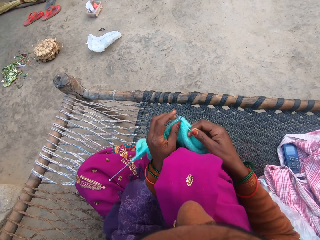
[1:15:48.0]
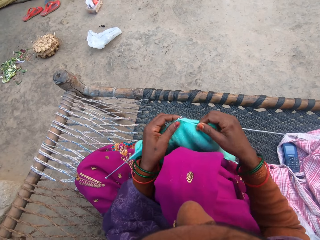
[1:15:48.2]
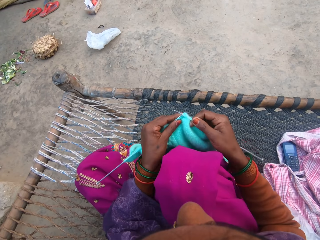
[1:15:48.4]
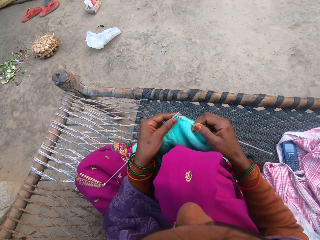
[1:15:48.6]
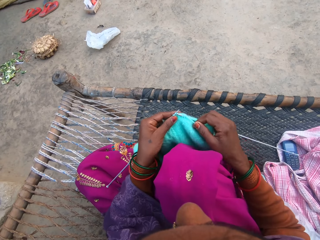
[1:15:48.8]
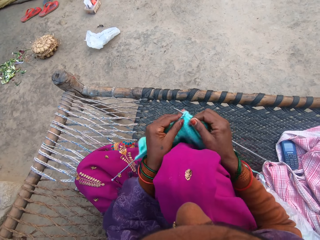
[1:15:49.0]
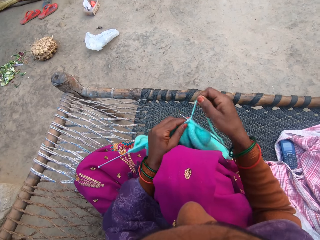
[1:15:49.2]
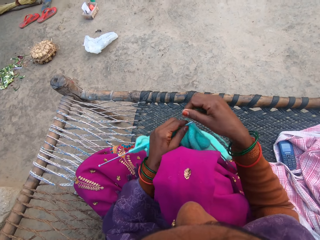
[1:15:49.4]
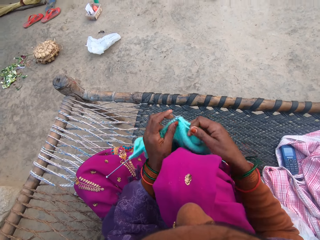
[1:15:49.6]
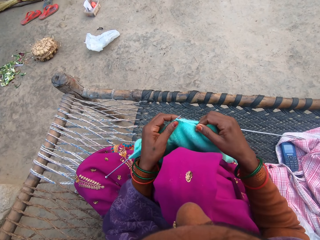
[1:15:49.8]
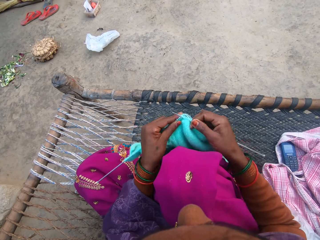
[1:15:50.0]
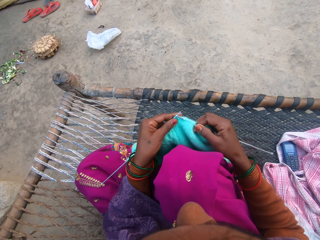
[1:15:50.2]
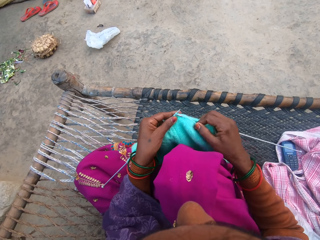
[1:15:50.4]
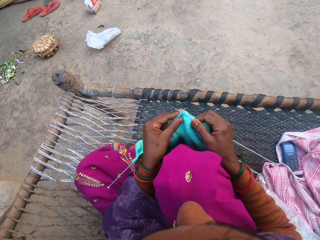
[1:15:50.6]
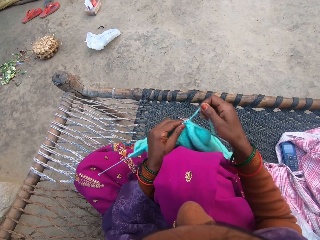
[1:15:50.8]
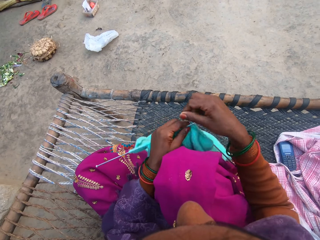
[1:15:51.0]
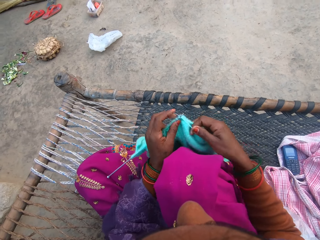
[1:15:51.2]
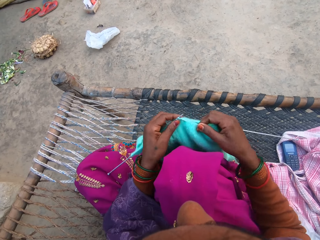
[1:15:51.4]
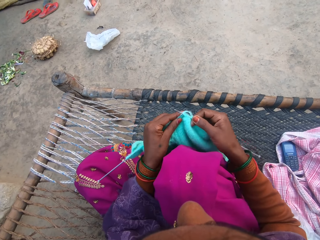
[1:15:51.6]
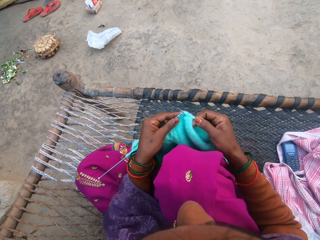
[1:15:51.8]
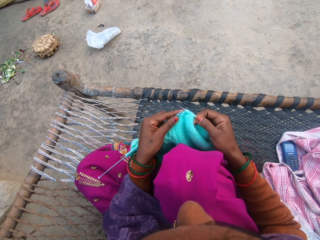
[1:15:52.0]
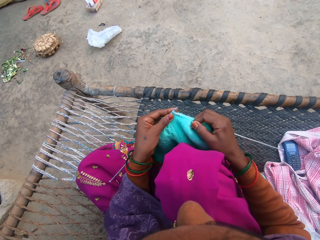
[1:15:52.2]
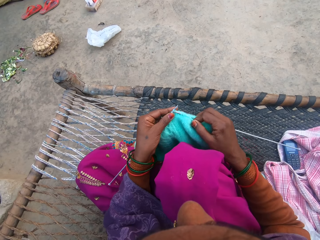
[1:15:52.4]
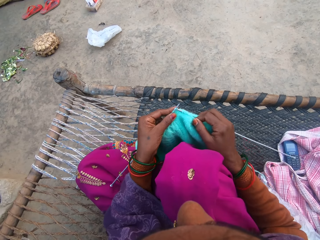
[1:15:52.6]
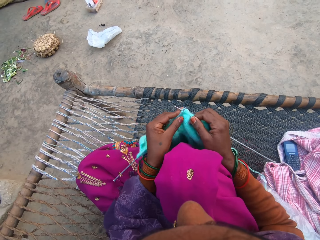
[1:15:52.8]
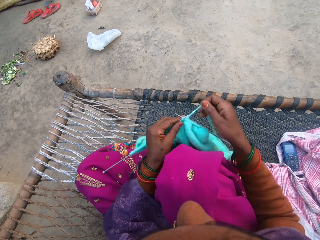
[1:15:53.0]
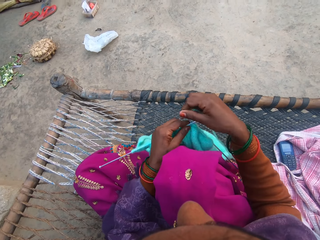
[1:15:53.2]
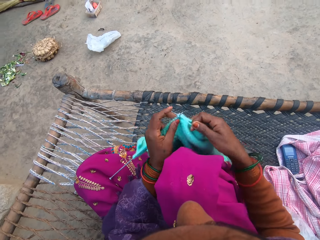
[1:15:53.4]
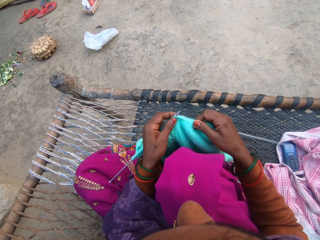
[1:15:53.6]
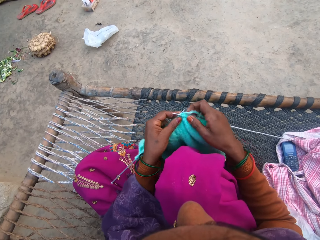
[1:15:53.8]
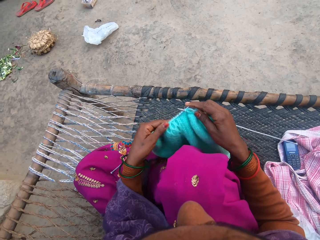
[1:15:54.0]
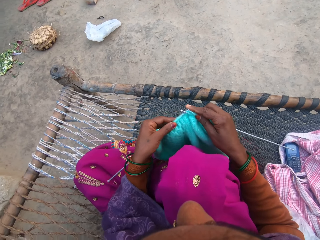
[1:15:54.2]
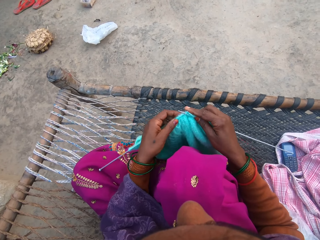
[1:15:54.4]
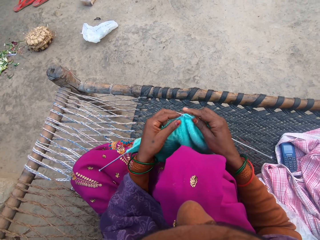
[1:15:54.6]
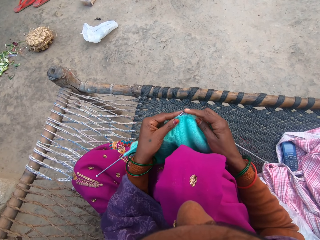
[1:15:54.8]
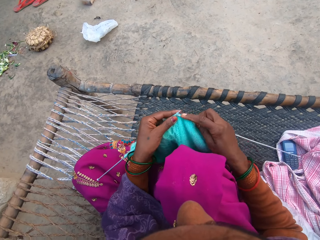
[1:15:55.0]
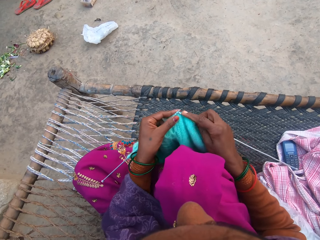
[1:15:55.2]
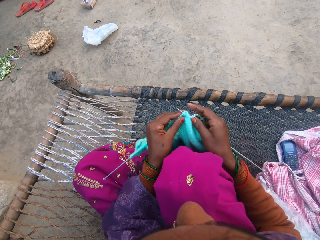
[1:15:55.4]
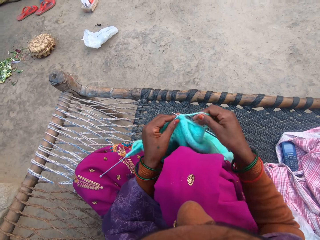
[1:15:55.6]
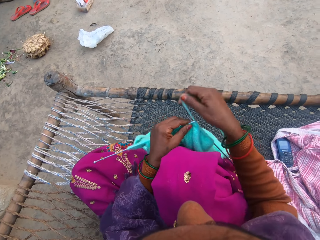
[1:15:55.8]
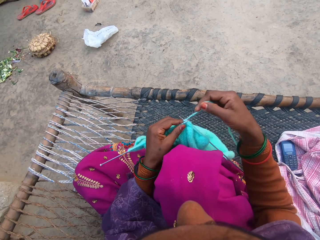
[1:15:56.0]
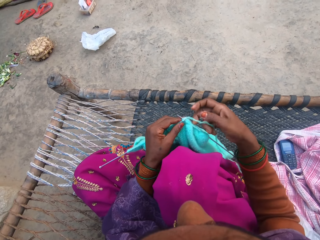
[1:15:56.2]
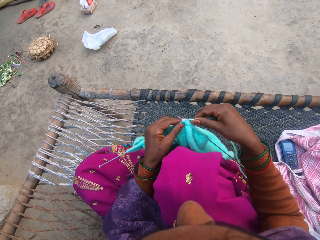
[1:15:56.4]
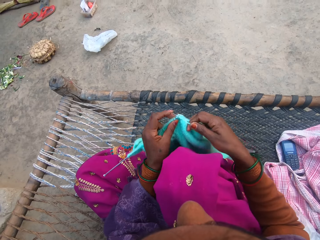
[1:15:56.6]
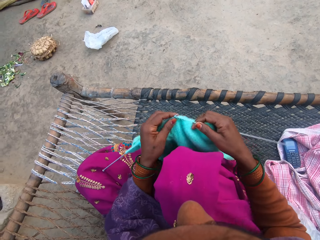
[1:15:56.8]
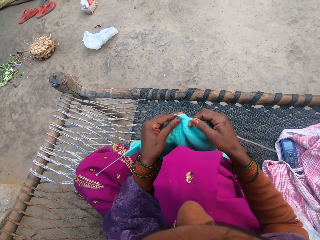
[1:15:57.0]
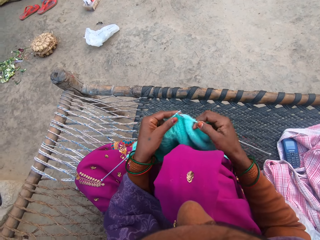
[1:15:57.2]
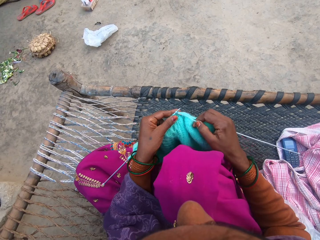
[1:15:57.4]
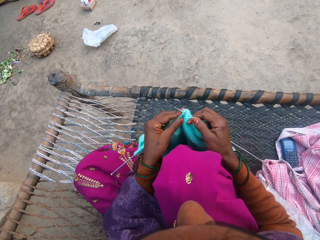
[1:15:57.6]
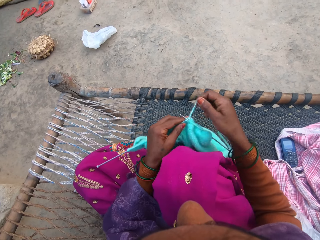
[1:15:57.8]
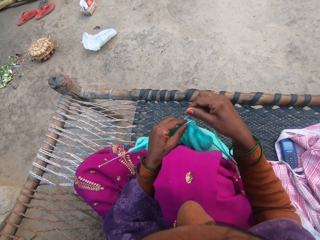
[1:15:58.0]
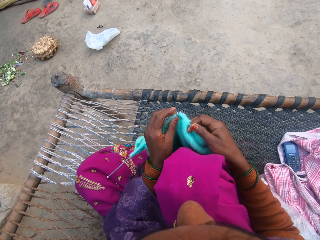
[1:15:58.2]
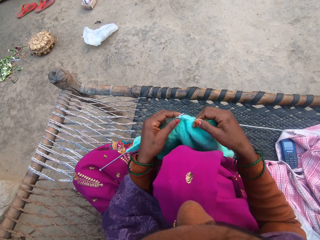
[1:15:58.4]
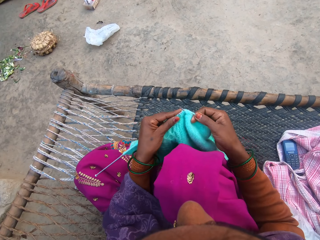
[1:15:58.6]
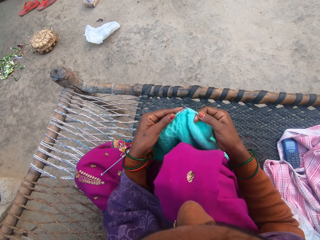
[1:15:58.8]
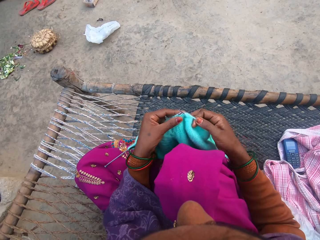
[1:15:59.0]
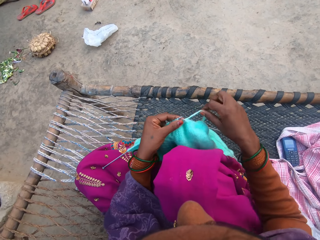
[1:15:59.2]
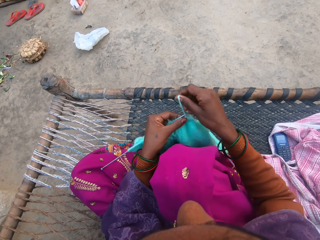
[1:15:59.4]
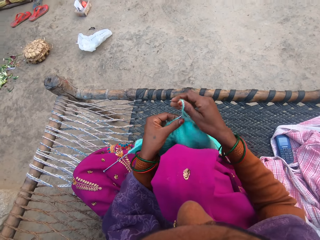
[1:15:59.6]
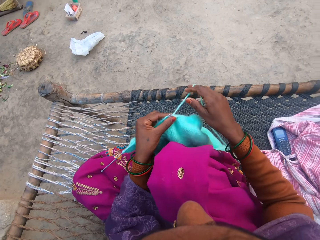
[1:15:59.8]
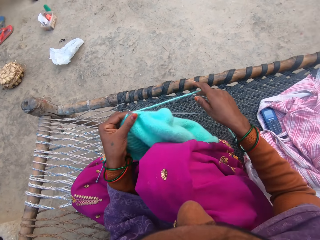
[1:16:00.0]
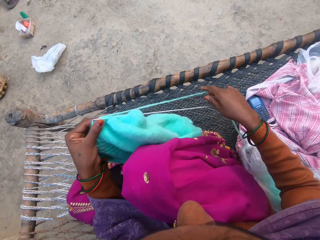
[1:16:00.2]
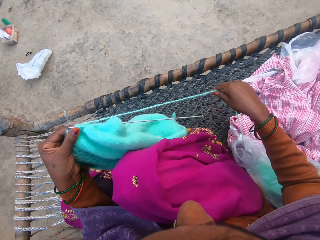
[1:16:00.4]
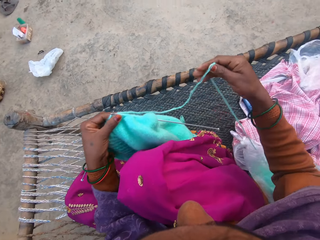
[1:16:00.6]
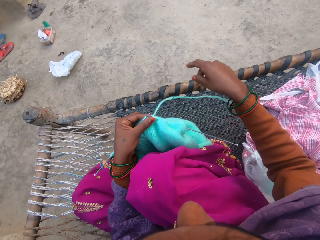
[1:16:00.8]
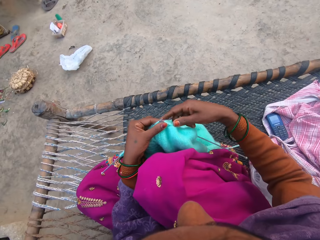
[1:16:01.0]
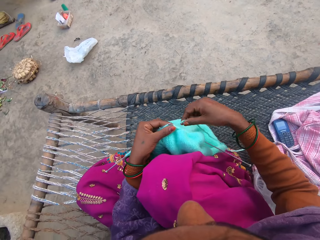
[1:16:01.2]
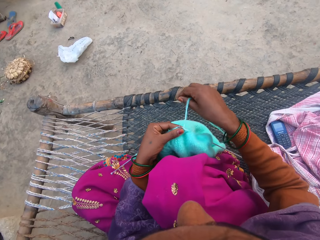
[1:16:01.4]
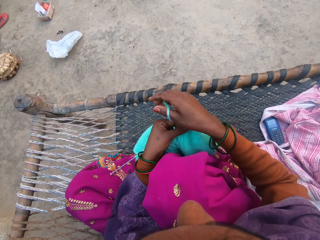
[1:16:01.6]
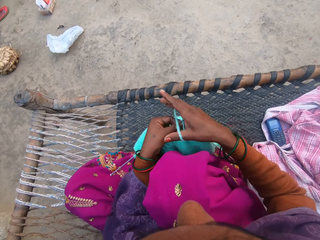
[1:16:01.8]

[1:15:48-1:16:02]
The camera wearer rolls the thread around the crochet and sews the sweater. They roll the thread around the crochet and sew the sweater. They roll the thread around the crochet and sew the sweater. They roll the thread around the crochet and sew the sweater. They sew the sweater again. They roll the thread around the crochet and sew the sweater. They roll the thread around the crochet. They roll the thread around the crochet again. They straighten the thread.

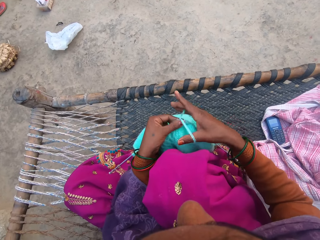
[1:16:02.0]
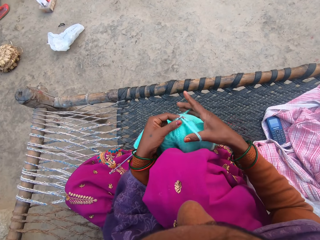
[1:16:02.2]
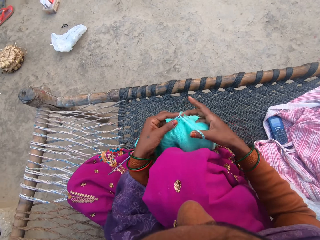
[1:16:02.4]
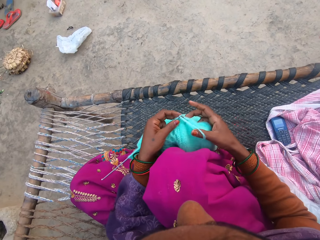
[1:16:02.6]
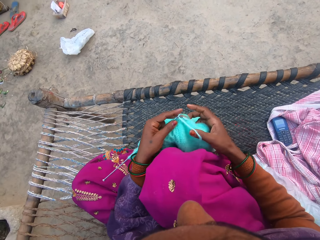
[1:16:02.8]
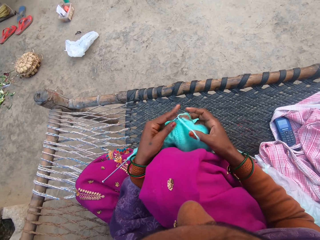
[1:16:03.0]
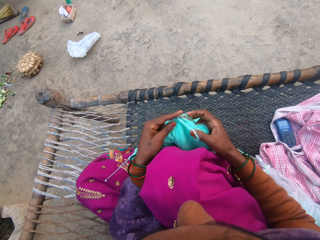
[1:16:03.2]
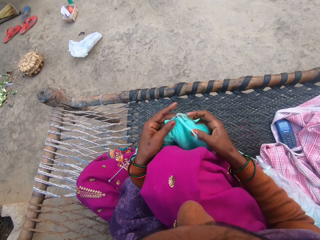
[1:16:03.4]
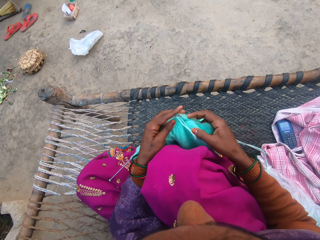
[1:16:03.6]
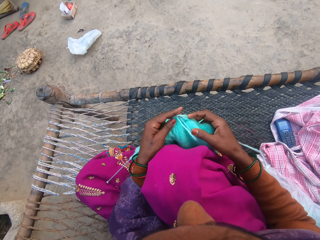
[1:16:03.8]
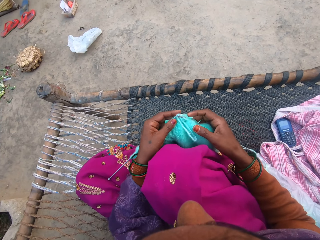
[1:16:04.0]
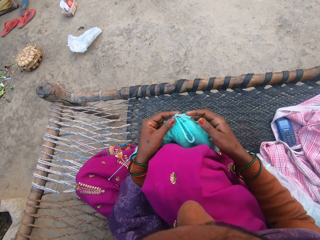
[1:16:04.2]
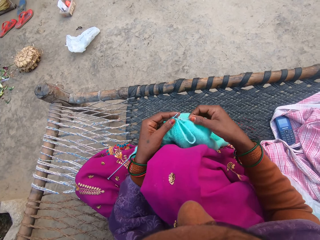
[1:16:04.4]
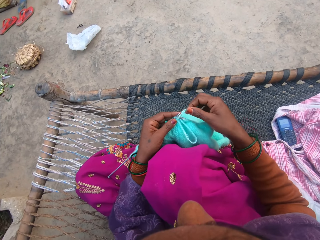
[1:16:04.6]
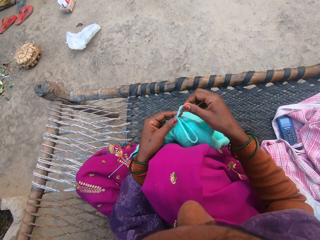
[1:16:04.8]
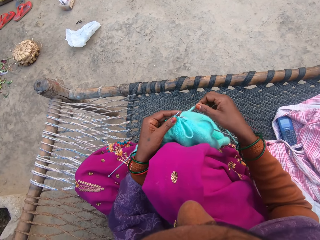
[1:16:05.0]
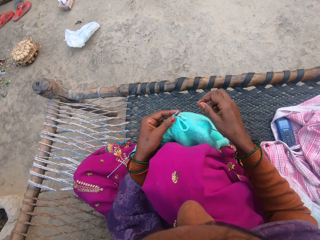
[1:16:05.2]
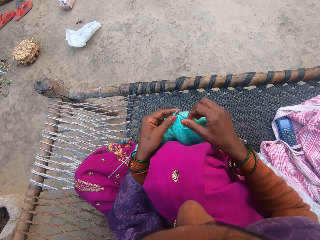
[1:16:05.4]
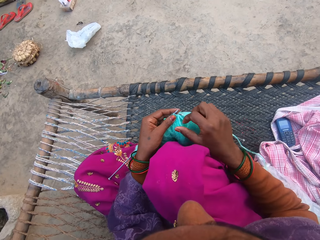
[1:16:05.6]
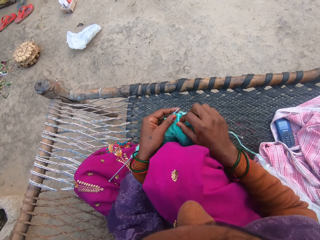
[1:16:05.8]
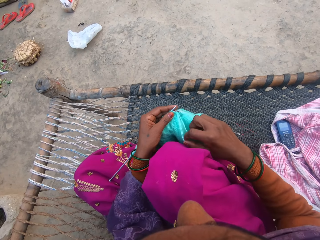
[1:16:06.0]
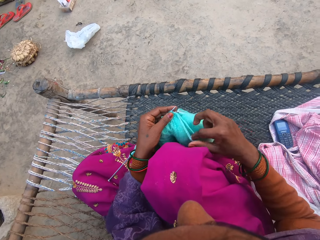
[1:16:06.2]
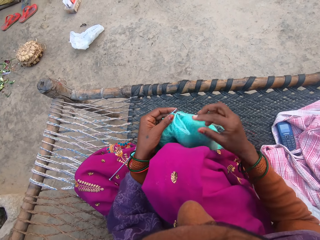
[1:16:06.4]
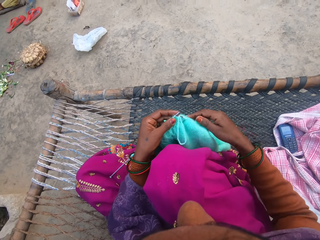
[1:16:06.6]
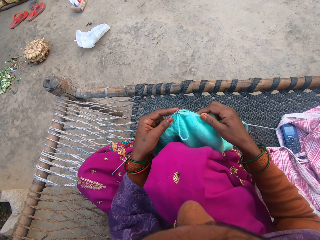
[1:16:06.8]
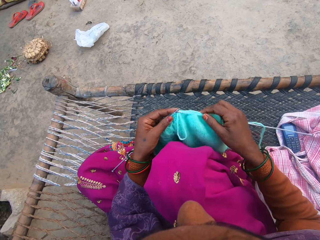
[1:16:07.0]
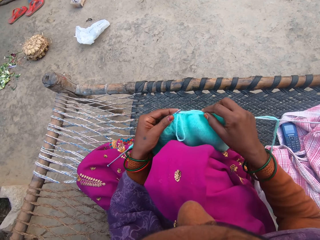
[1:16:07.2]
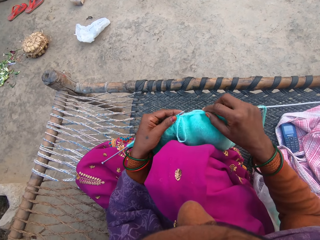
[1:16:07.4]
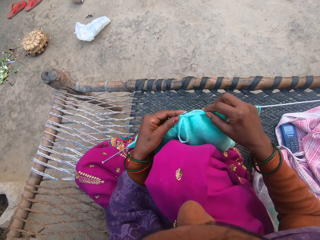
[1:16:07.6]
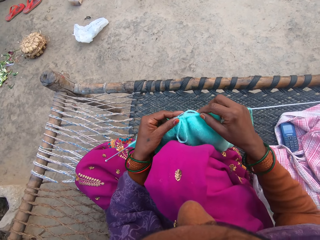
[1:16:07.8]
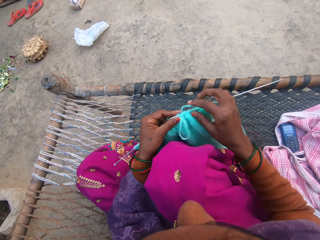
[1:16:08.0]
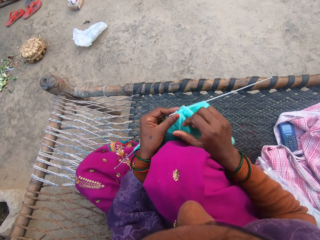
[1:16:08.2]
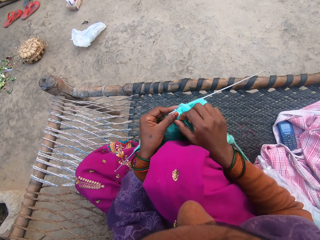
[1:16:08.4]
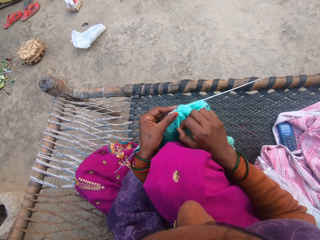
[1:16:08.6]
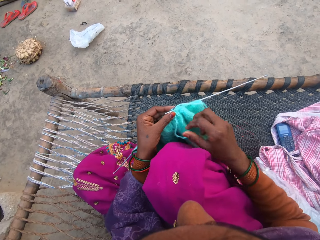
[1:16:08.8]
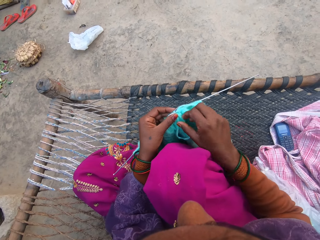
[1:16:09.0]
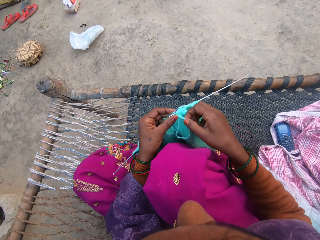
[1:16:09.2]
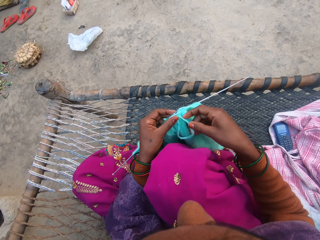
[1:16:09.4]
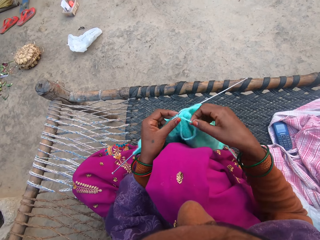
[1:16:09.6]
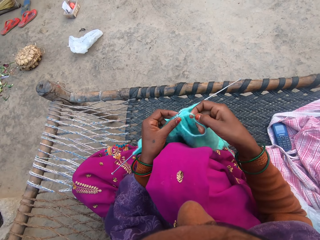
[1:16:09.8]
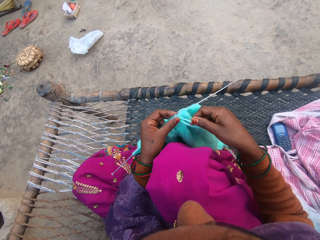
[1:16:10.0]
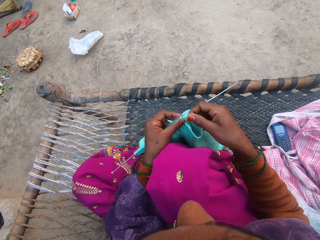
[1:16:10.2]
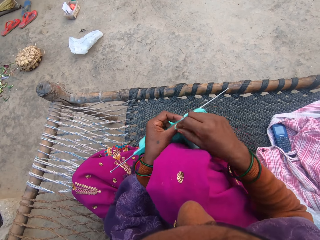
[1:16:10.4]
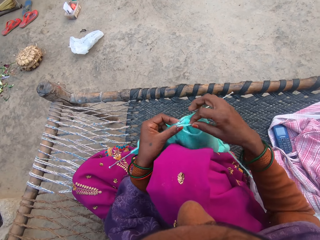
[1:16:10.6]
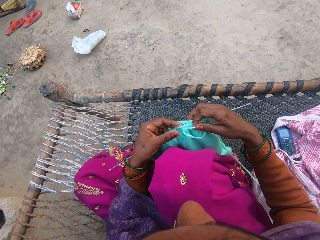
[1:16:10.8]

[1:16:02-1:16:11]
The camera wearer loops the knitting yarn over the knitting needle. She pulls the knitting yarn with her hand, moves the knitting needle with her hand, and pulls the knitting yarn with her hand.
